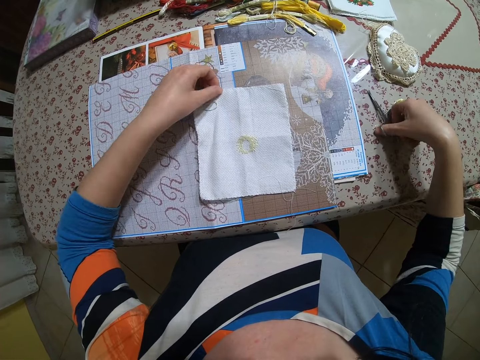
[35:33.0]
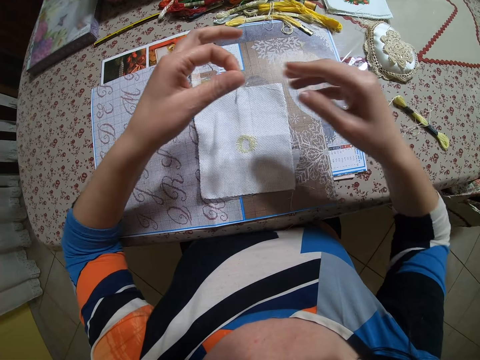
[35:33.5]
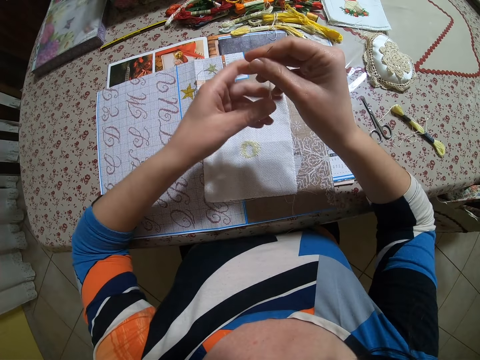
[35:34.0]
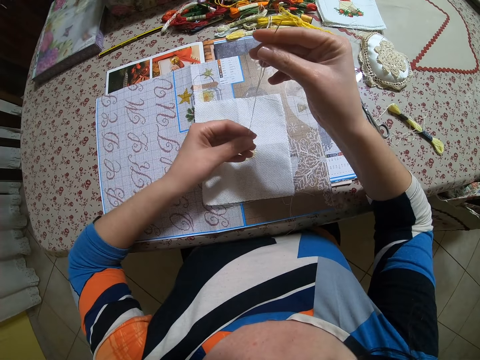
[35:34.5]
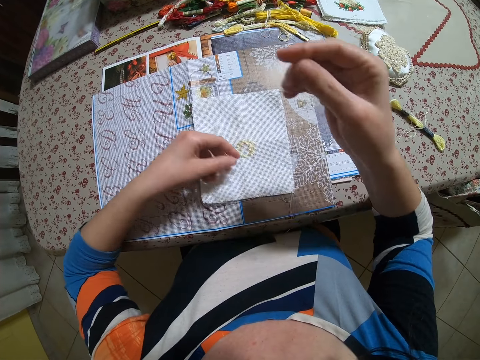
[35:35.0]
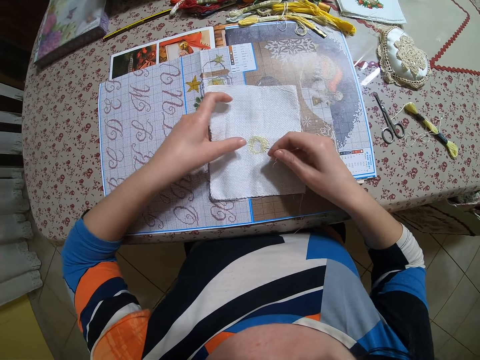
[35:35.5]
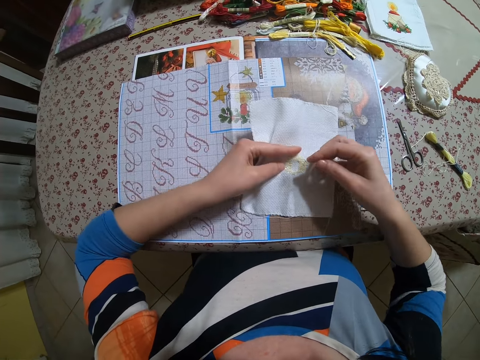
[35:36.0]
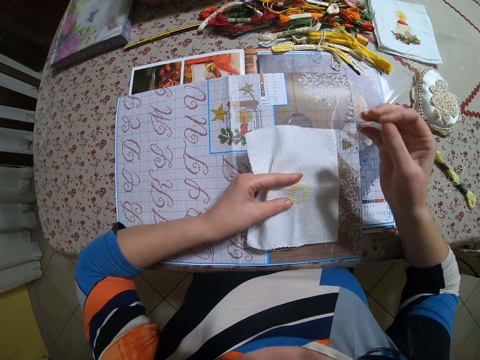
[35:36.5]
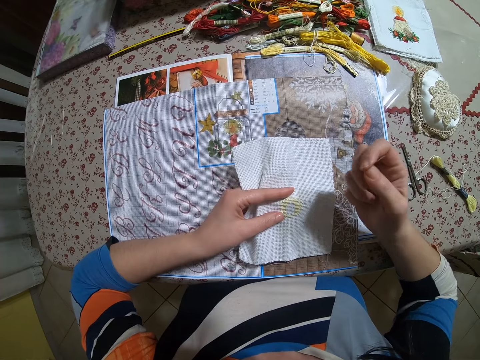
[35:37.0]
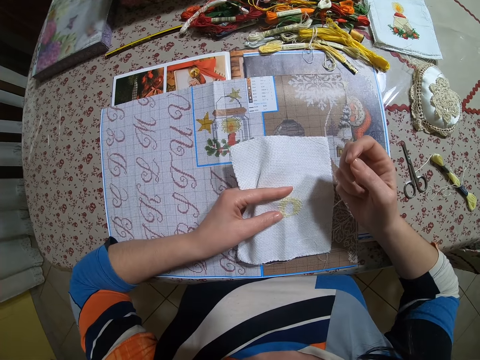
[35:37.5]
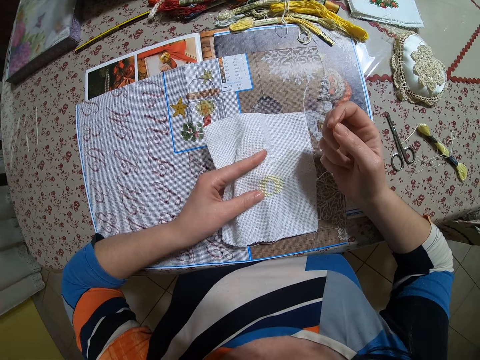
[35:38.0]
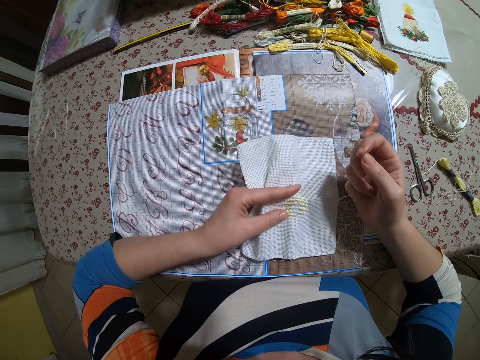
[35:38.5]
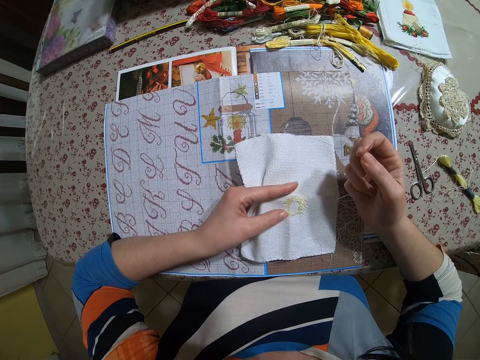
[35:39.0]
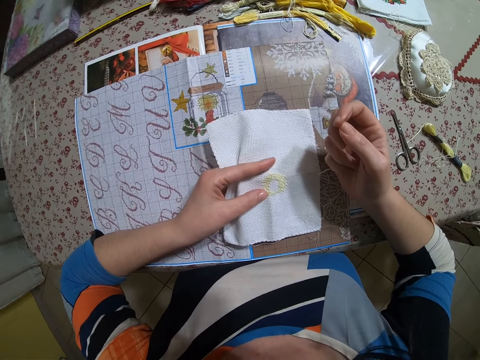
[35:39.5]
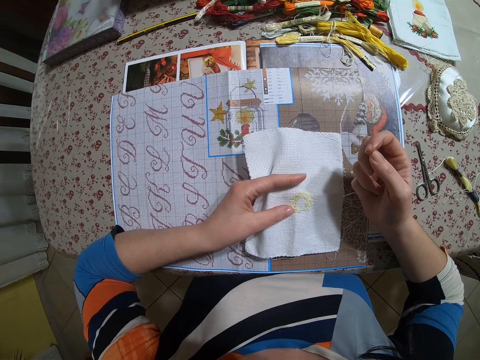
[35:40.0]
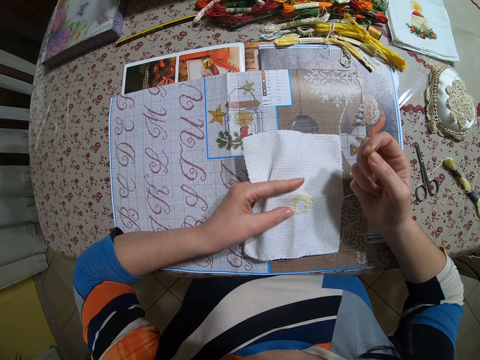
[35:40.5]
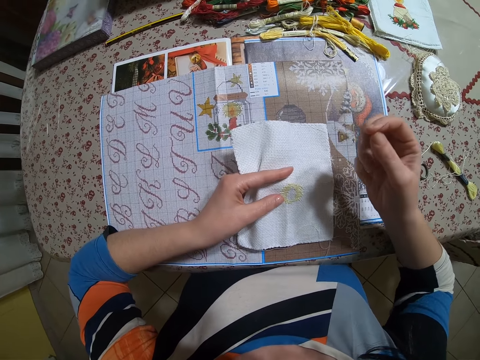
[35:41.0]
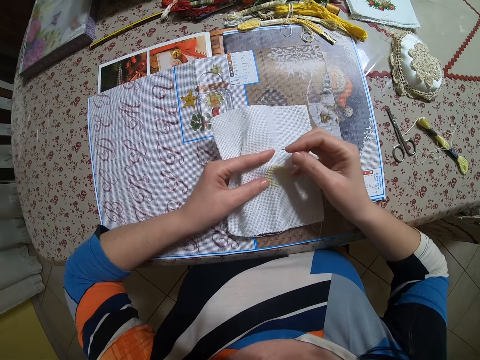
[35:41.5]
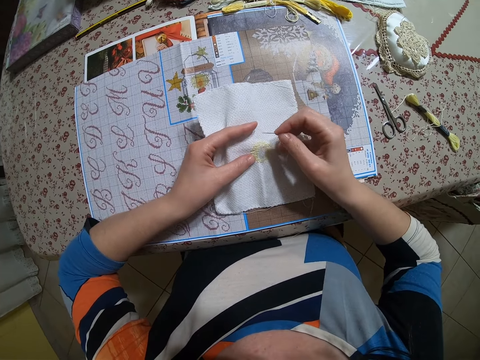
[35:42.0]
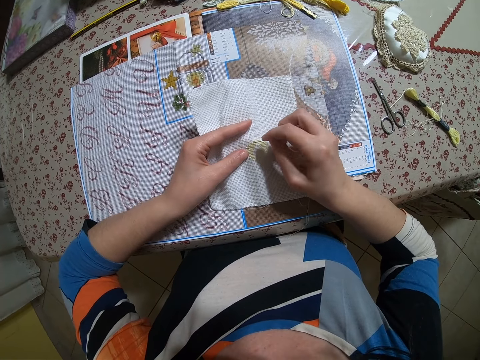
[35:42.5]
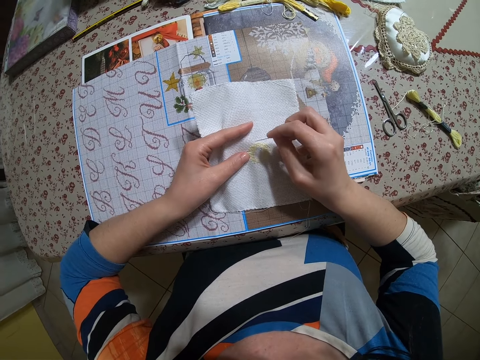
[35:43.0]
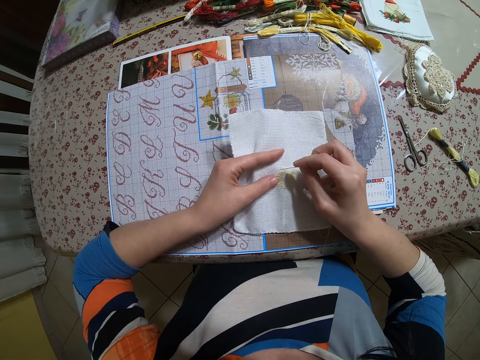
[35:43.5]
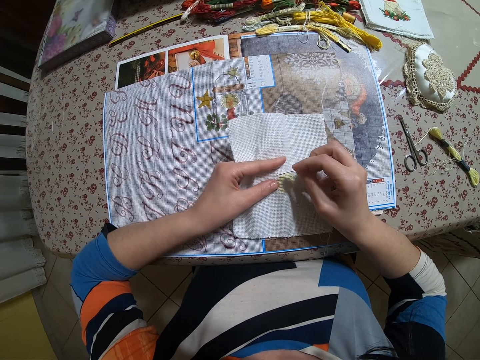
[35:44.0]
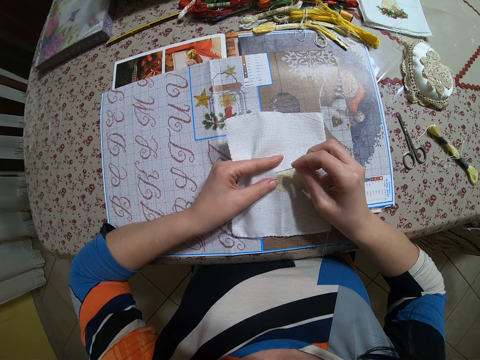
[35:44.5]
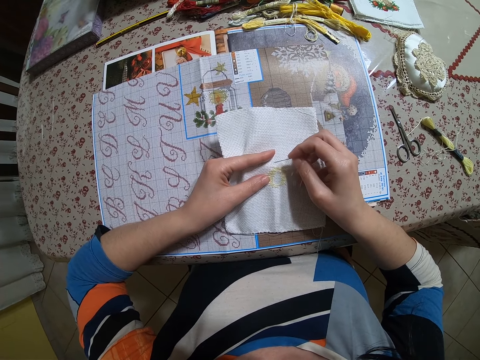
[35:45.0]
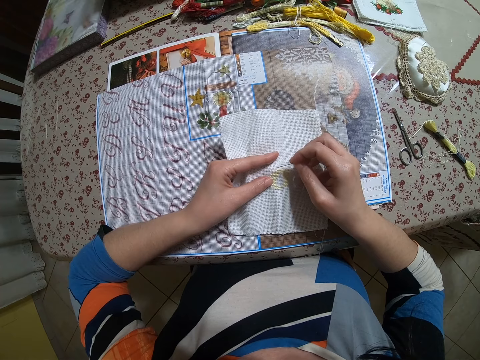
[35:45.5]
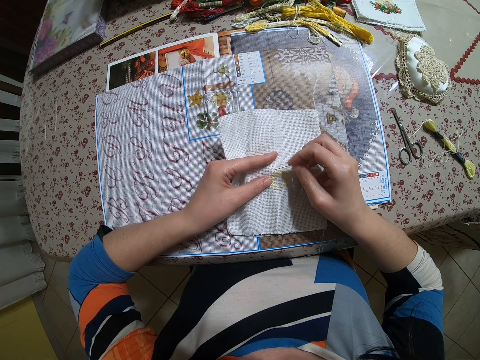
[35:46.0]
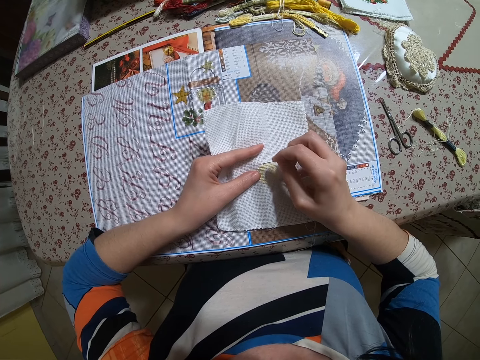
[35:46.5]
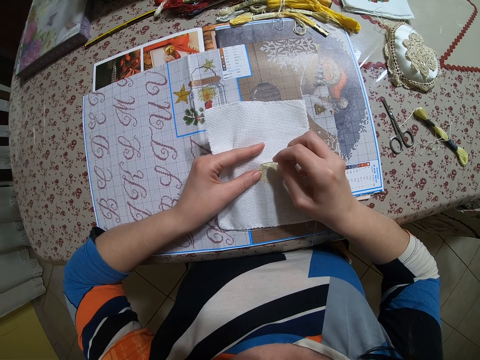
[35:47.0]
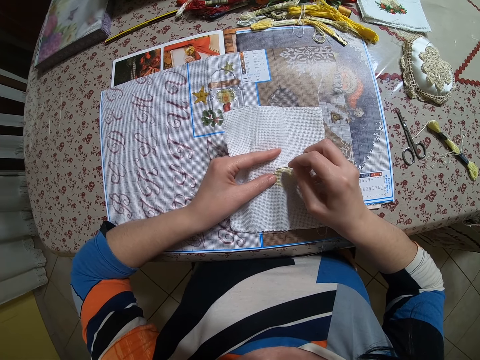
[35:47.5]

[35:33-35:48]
The camera wearer picks the threaded needle with her left hand. She drops the scissors in her right hand on the table. She holds the threaded needle with both hands. She passes the threaded needle to her right hand. She pulls the thread with her left hand. She straightens the thread. She holds the piece of cloth with her left hand. She stitches on the fabric. She holds the needle.

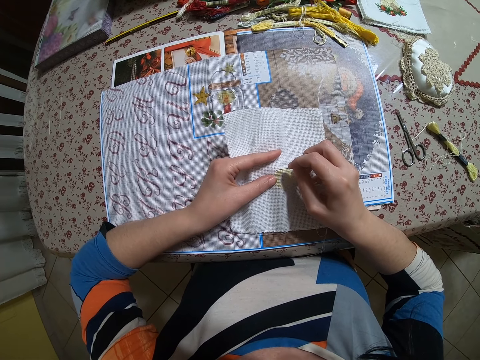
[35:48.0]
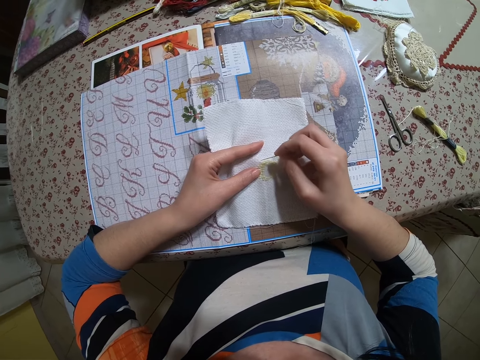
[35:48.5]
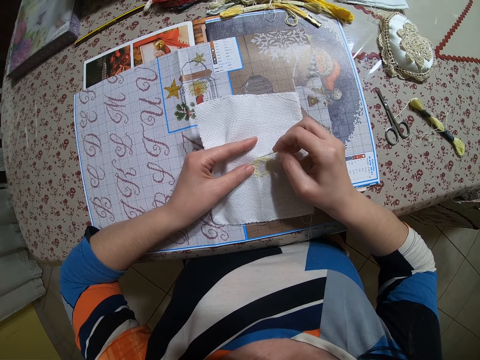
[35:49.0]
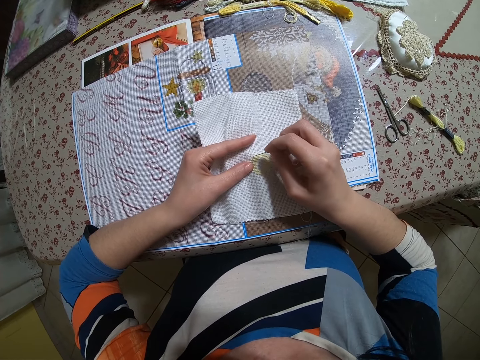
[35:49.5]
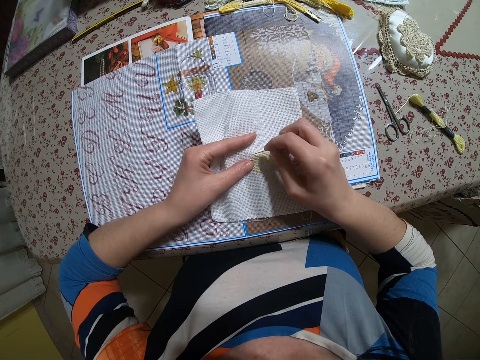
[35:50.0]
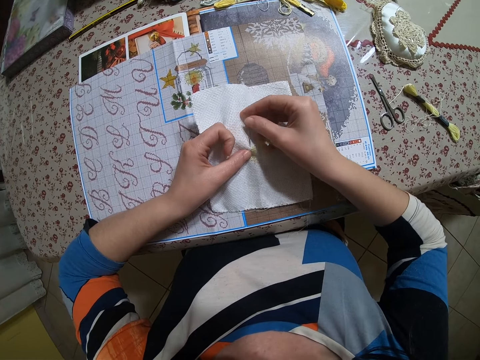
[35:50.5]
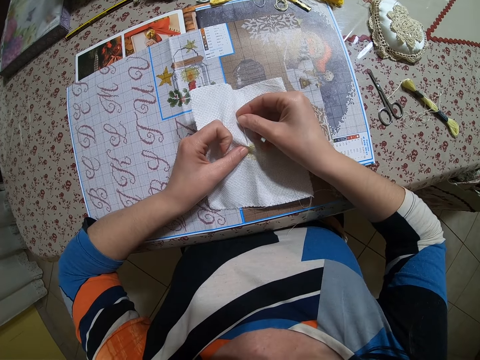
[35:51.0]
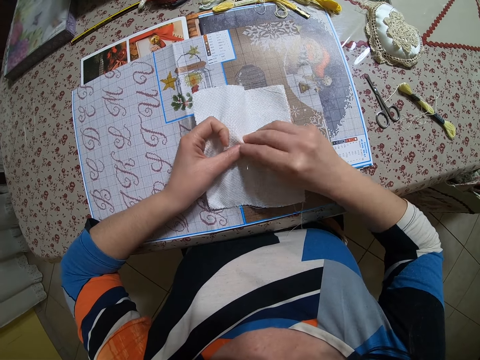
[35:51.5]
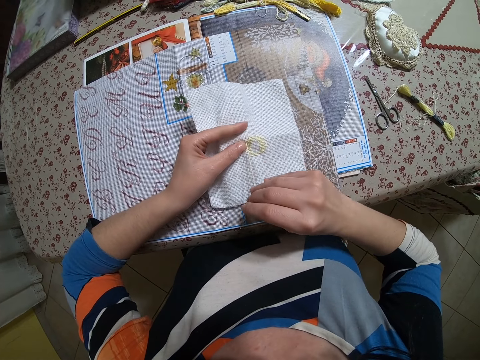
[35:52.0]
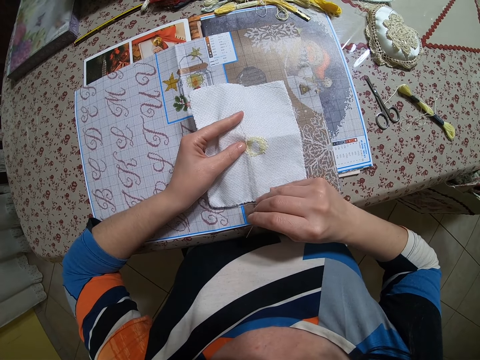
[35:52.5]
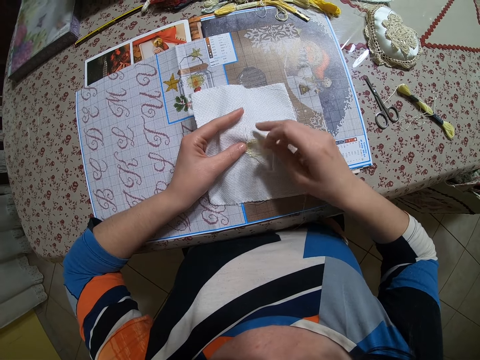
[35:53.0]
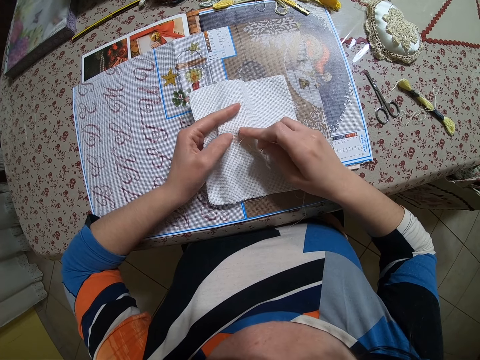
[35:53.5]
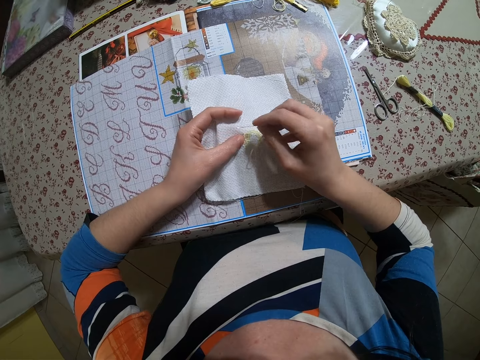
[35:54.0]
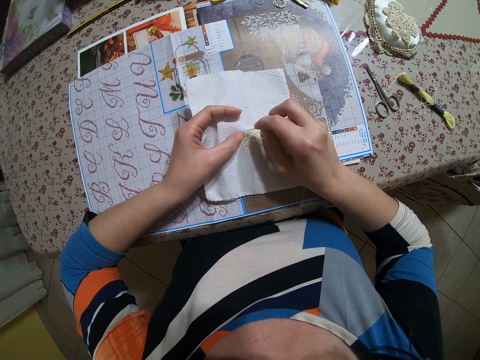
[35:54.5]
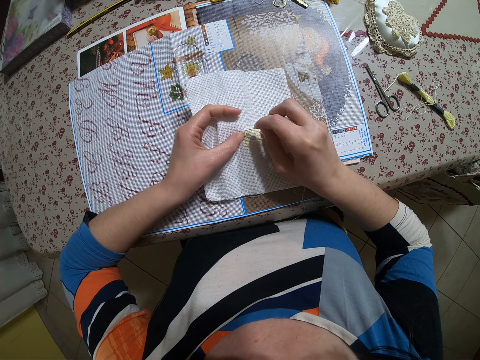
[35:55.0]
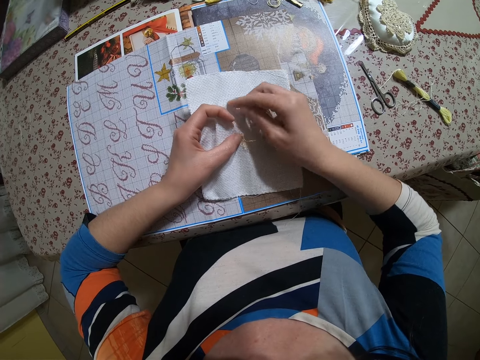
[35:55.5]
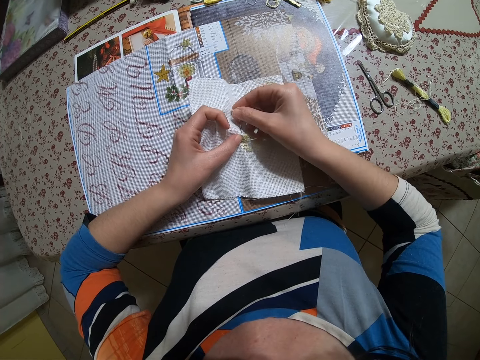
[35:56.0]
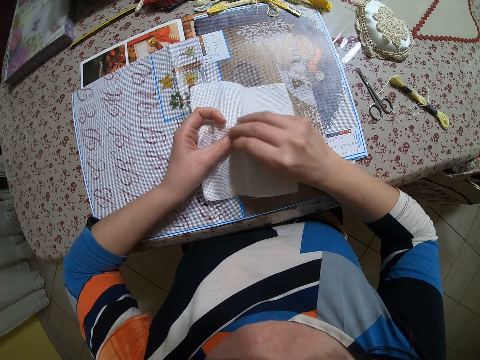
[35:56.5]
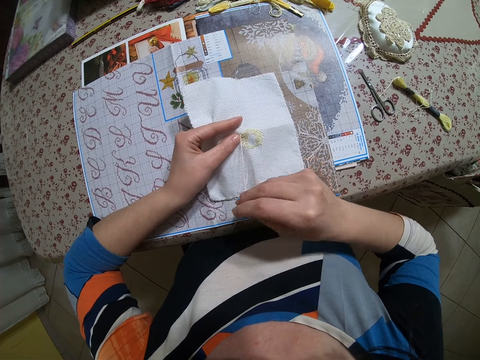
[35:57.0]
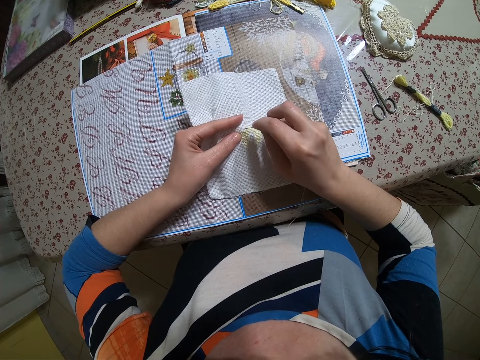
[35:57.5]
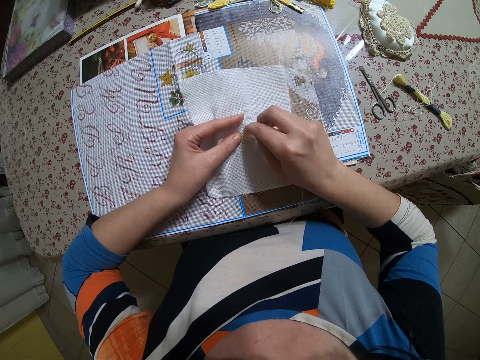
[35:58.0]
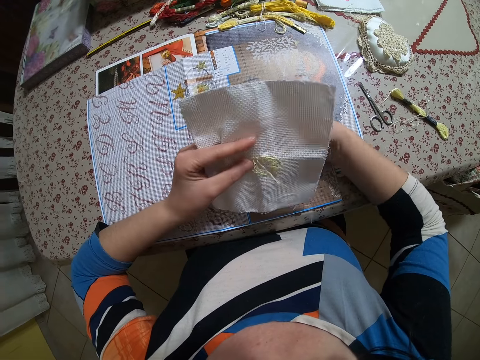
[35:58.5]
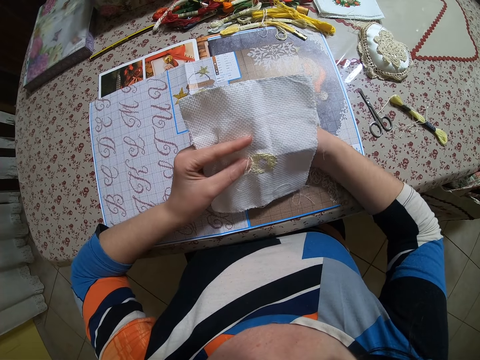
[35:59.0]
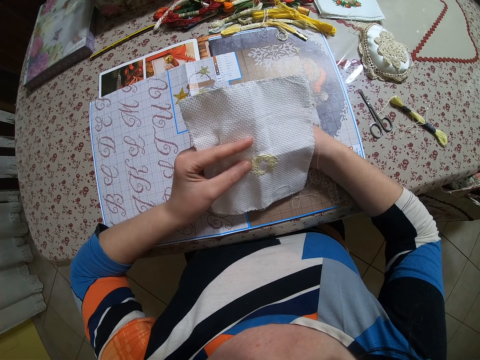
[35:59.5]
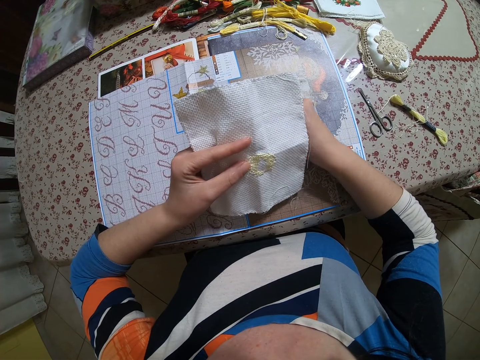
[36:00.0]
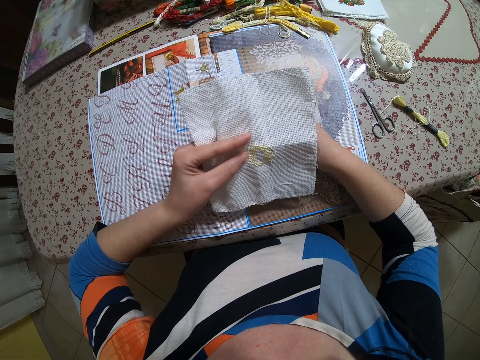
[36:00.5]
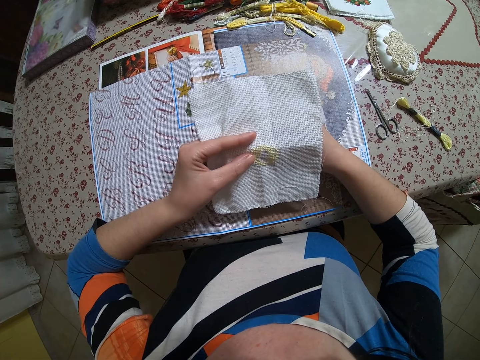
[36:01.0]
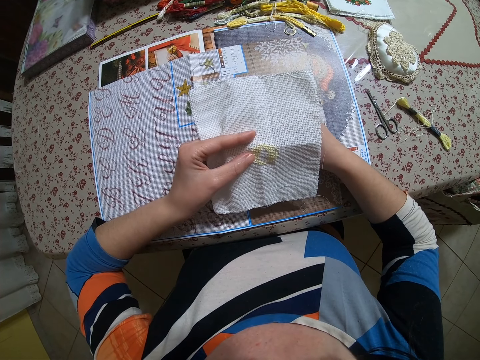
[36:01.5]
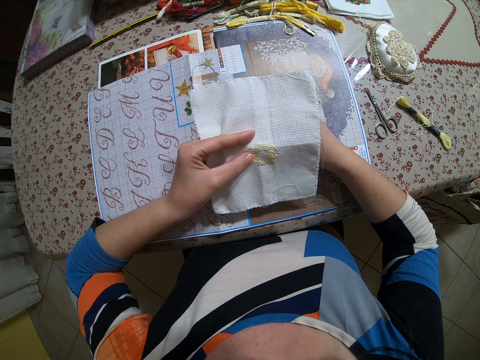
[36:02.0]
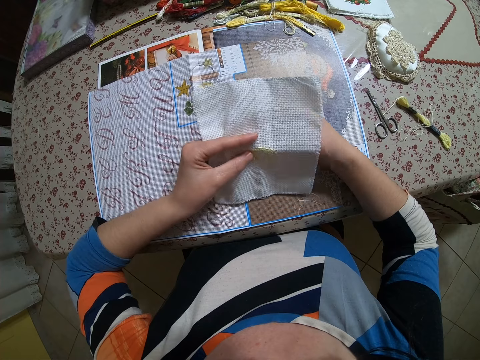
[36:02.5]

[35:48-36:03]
The camera wearer sews the piece of cloth with both hands.
